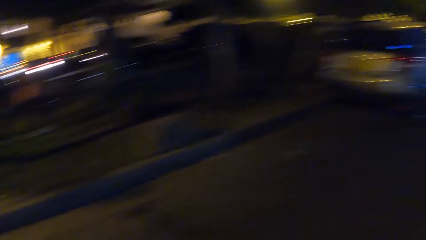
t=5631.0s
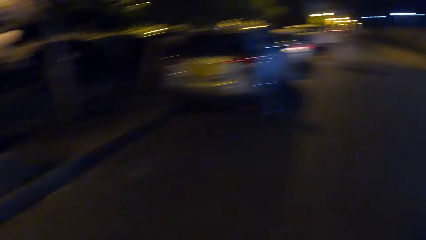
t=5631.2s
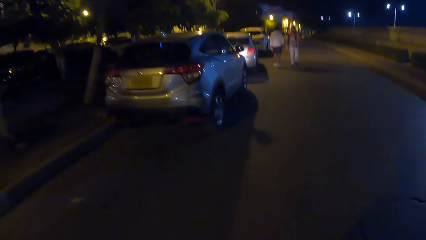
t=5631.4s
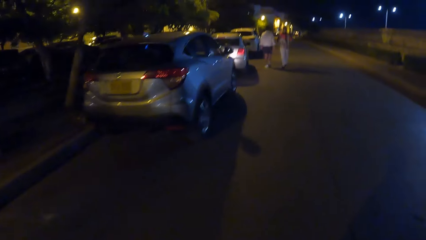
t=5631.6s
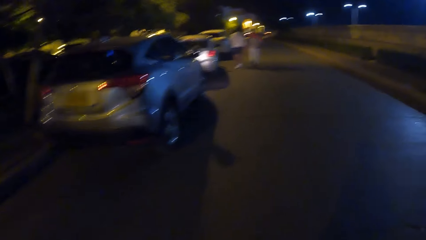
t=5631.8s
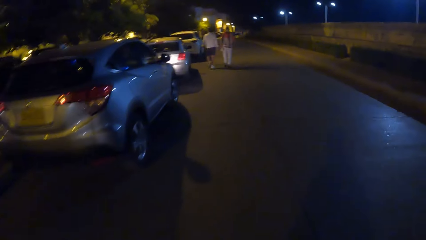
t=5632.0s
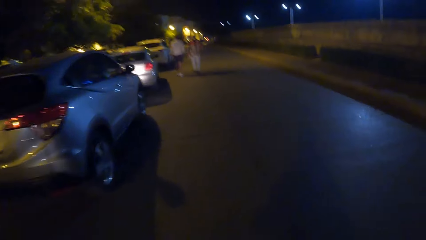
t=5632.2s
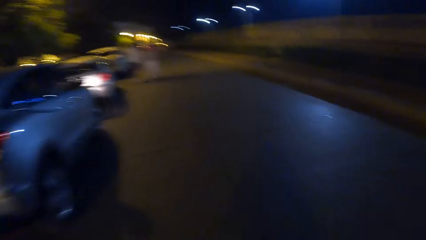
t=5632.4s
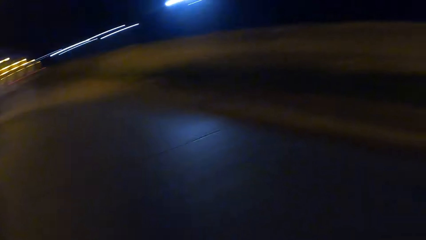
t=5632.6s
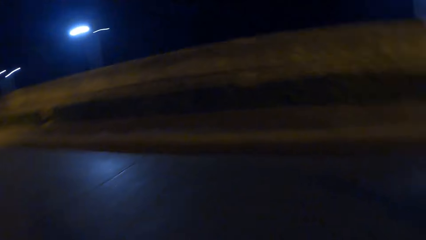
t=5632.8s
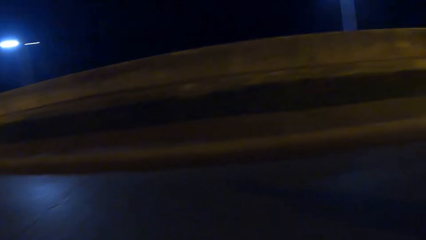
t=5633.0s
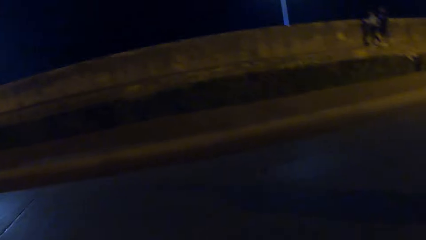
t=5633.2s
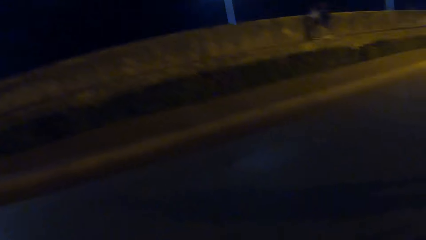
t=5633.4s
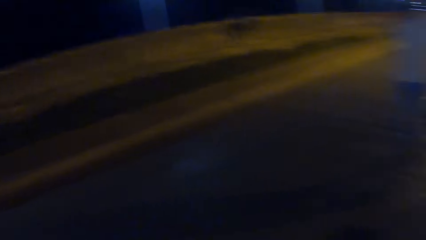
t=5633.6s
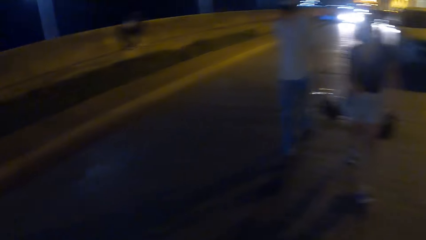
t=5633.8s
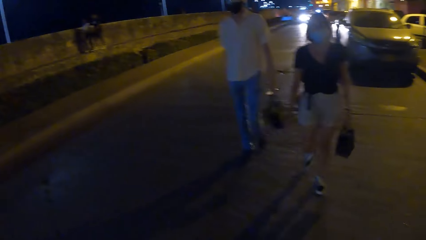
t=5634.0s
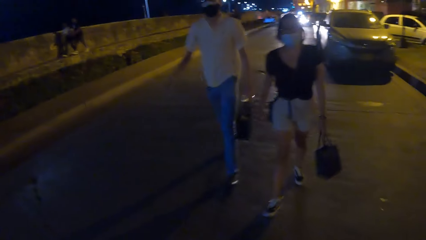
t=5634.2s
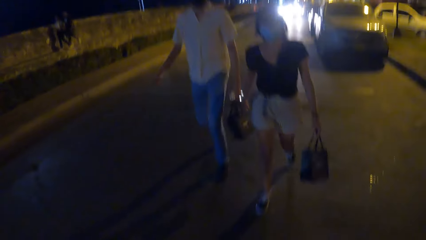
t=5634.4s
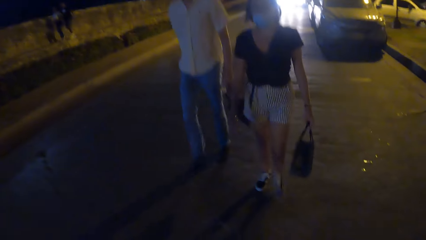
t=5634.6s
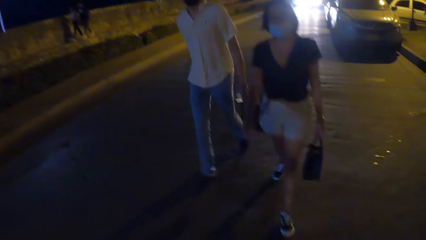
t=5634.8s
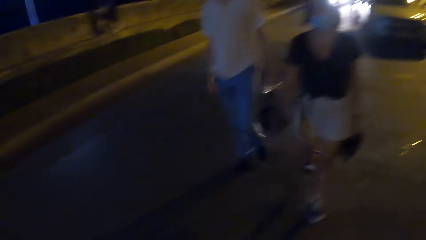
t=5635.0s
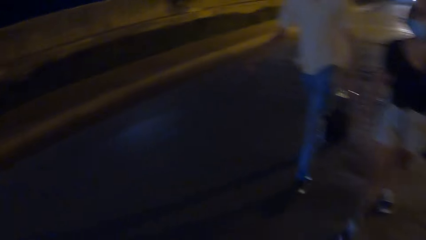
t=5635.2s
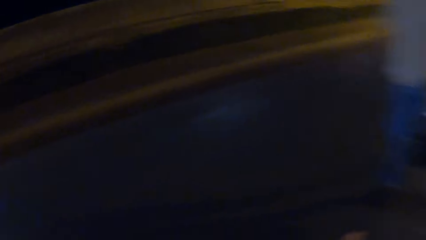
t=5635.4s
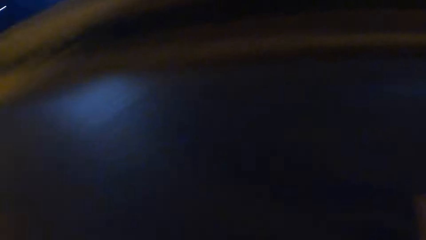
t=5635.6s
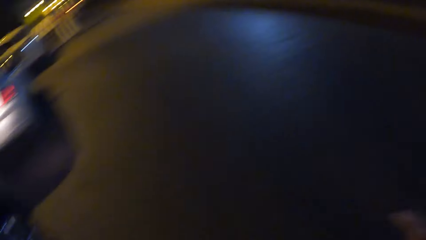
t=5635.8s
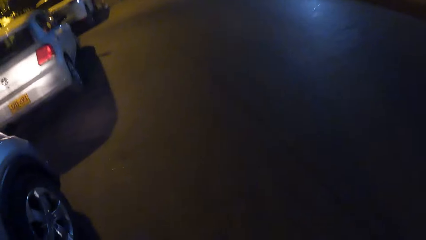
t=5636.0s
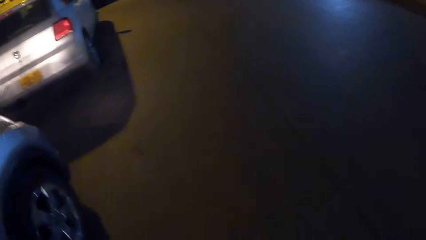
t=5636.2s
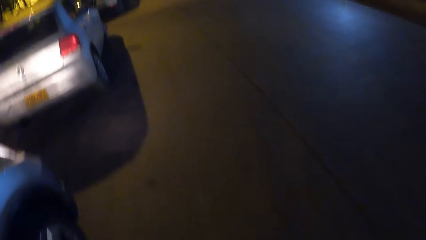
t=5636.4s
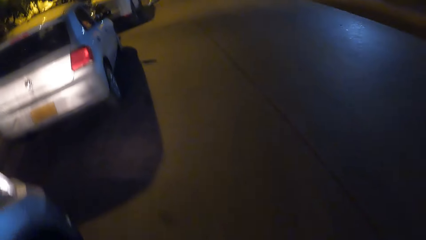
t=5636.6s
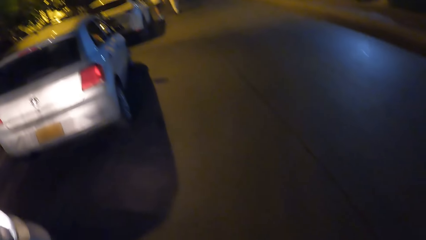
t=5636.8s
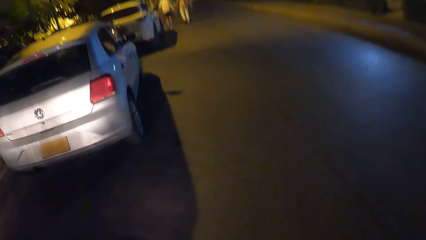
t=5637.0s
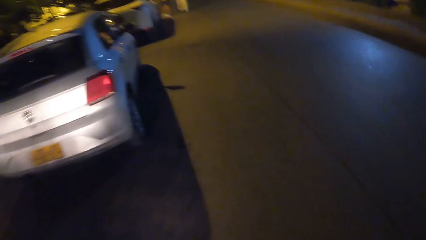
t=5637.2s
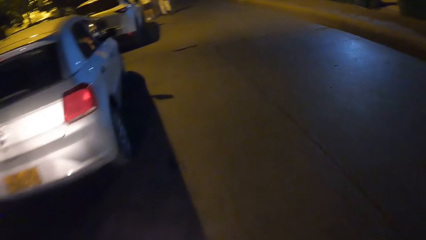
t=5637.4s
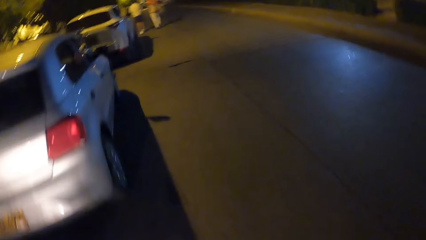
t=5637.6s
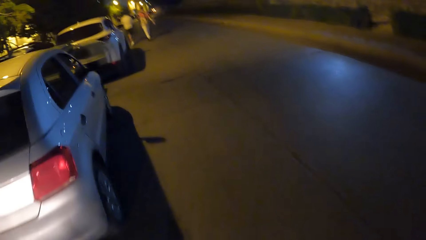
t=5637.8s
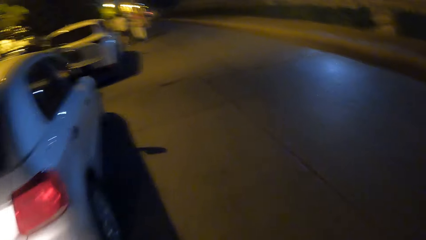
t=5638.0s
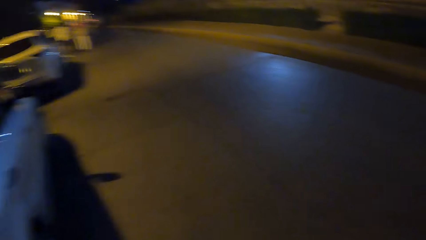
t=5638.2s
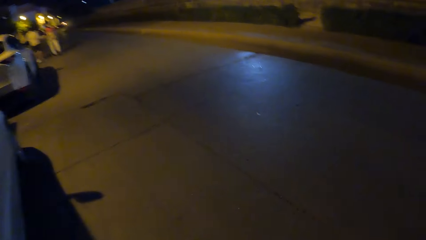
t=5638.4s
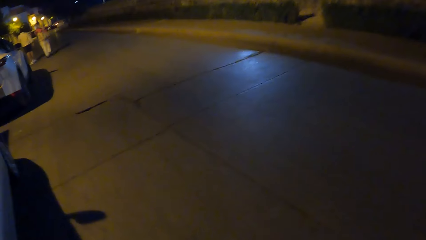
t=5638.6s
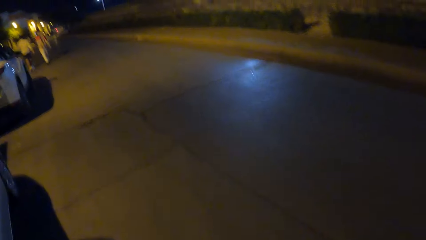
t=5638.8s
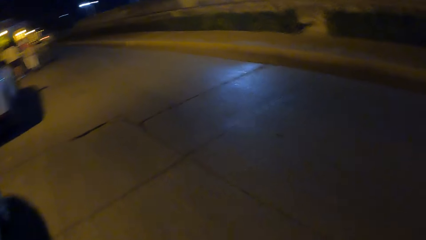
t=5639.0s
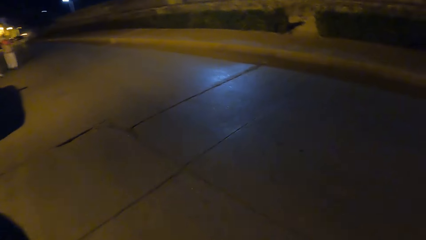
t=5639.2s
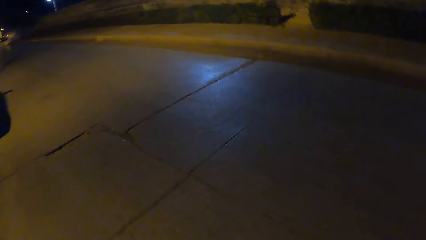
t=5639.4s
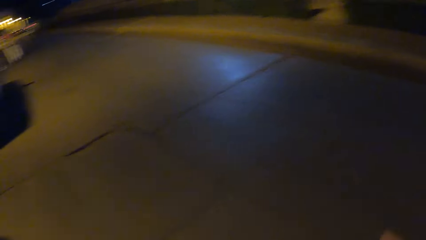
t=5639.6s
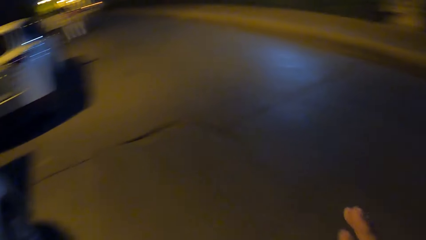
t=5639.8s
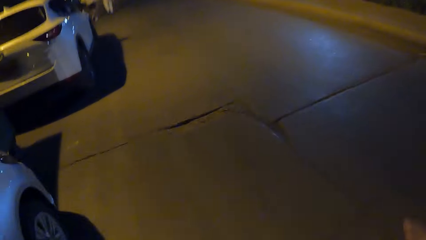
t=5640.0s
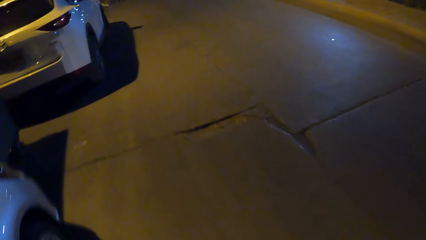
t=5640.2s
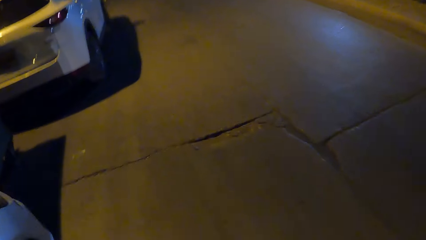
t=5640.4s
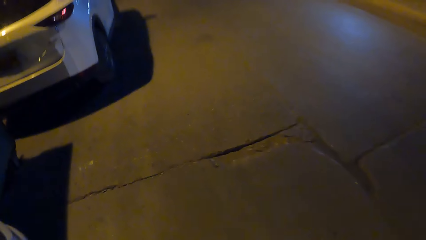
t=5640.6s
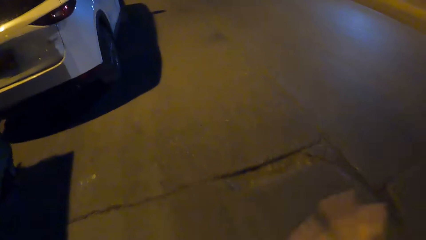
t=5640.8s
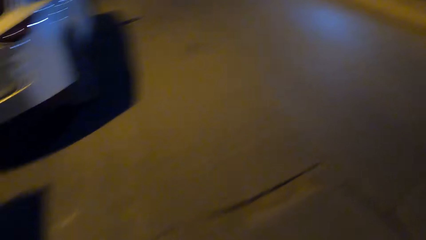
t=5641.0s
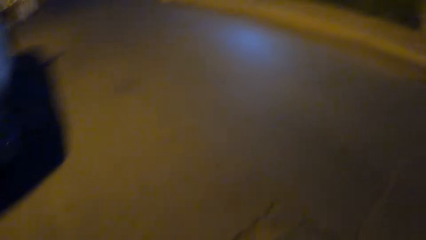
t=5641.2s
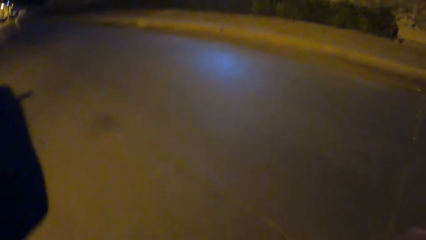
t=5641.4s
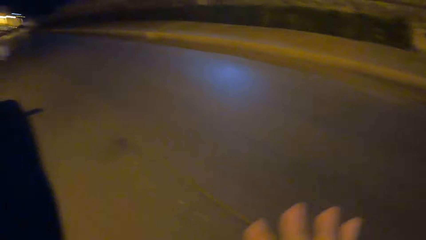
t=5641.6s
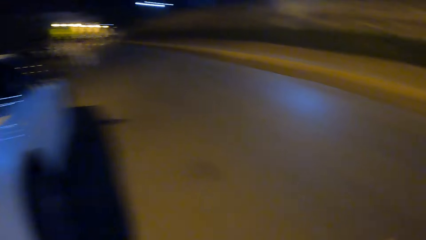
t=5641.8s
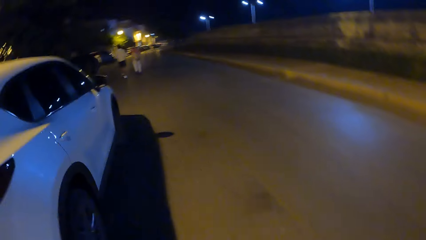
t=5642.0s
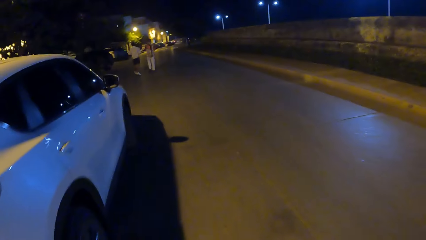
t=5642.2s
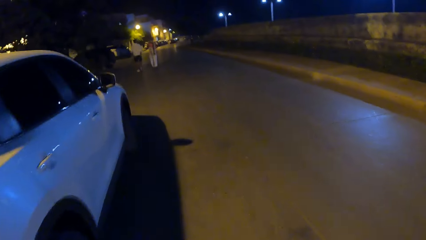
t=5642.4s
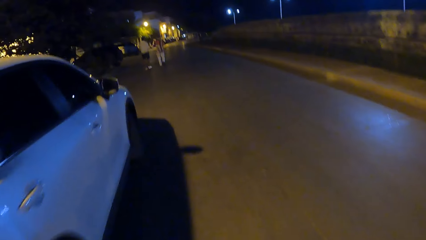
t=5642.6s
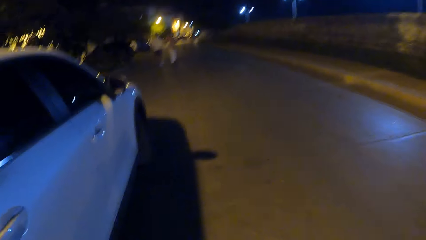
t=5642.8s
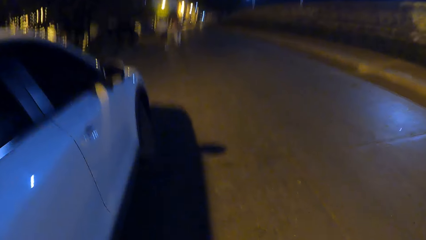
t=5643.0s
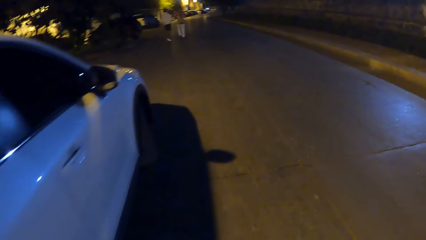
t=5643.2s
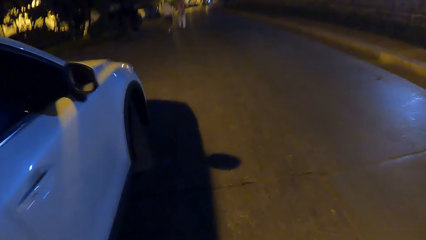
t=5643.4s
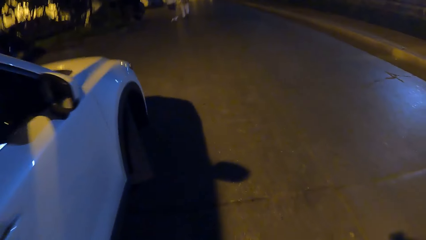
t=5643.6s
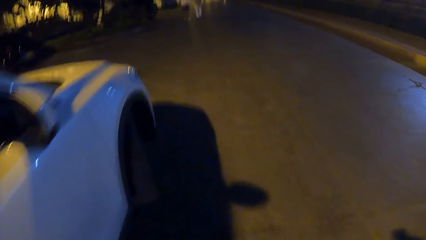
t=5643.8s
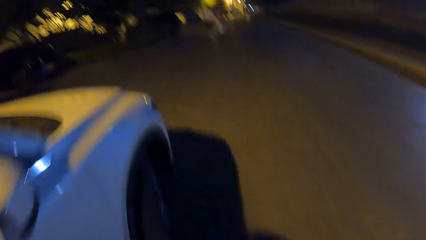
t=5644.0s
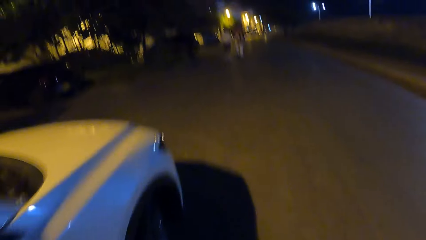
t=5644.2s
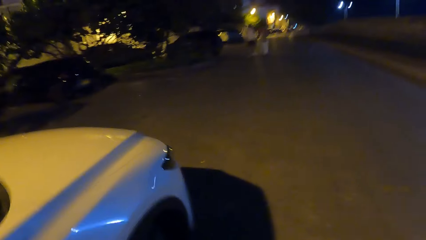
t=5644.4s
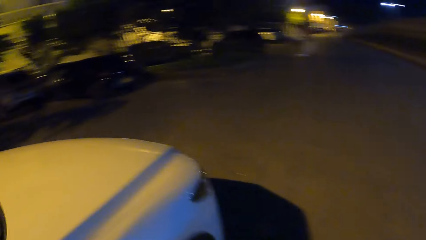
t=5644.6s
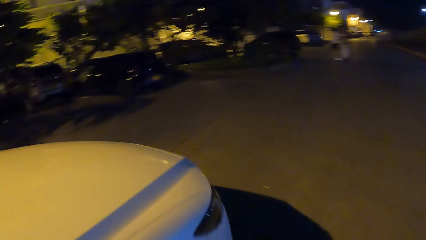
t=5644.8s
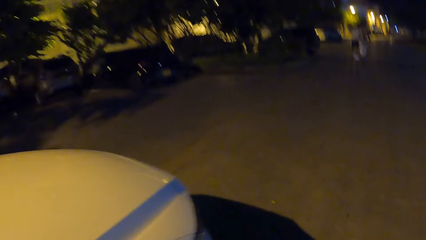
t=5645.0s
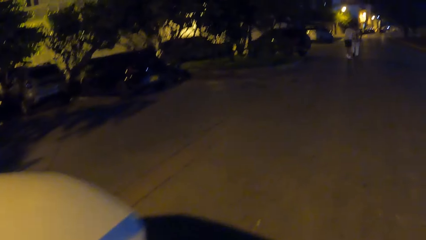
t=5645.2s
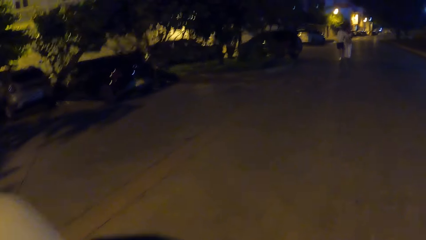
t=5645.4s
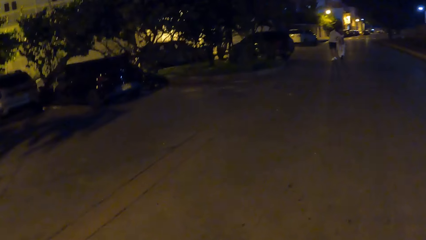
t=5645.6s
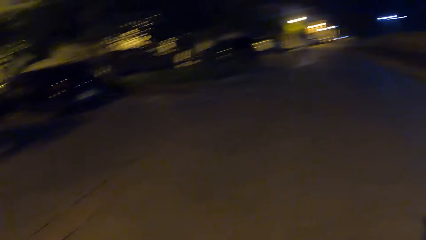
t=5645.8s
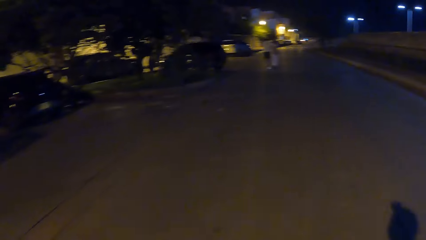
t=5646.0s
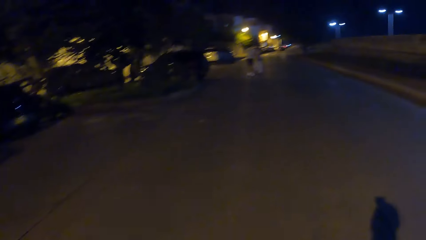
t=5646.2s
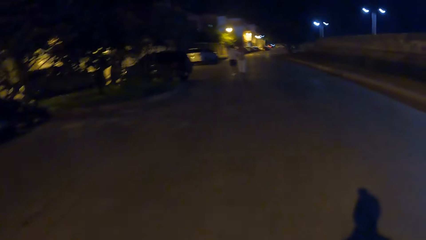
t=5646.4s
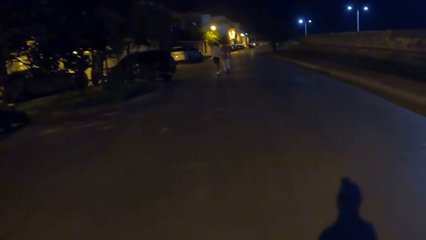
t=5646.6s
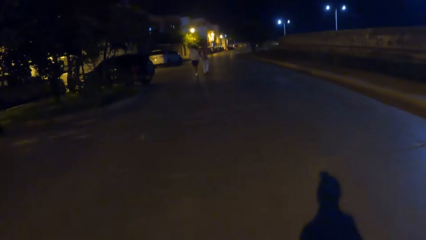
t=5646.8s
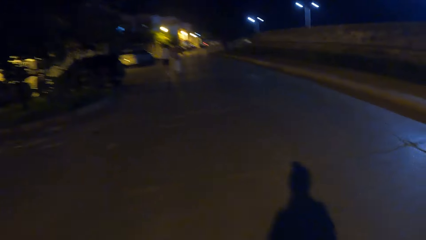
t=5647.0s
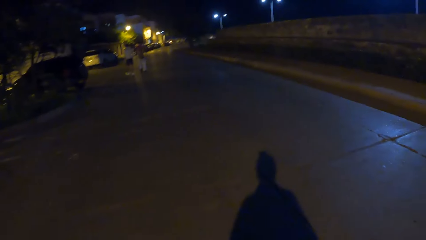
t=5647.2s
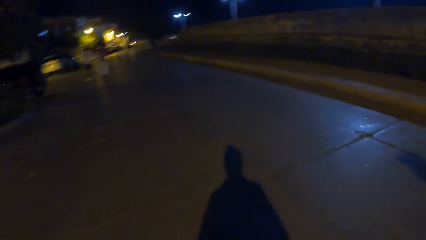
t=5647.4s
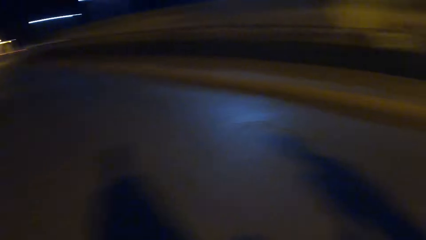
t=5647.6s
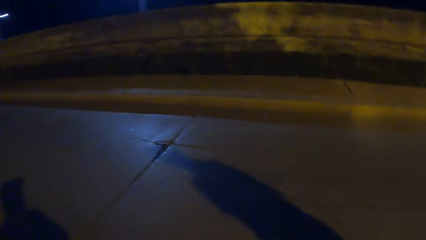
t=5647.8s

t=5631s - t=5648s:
The camera wearer looks around the road. They walk along the road.
